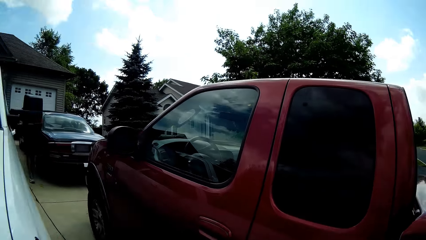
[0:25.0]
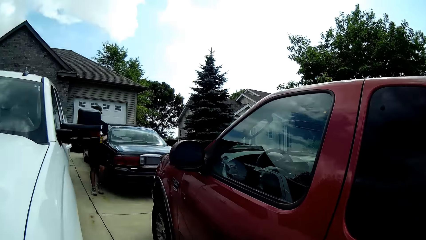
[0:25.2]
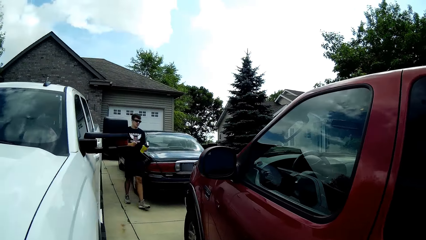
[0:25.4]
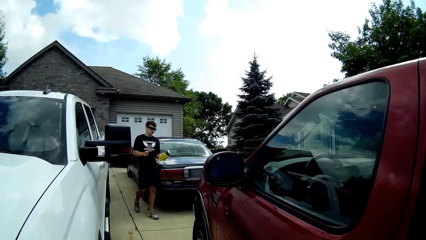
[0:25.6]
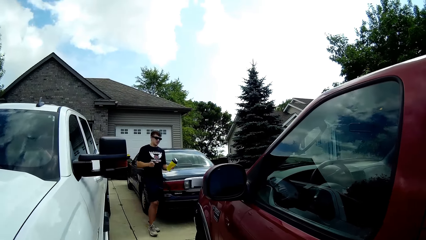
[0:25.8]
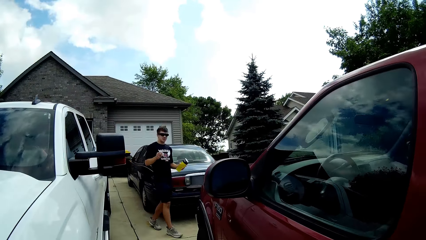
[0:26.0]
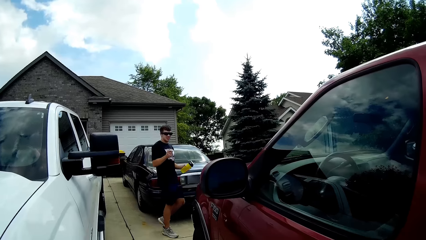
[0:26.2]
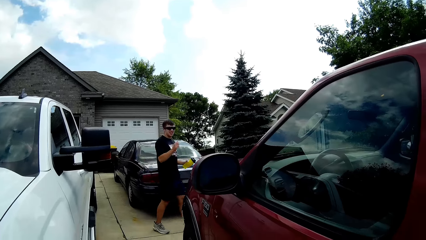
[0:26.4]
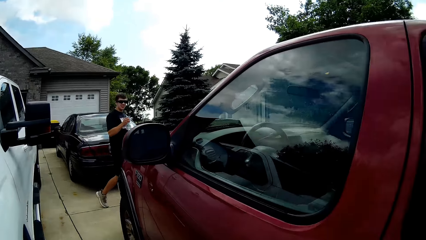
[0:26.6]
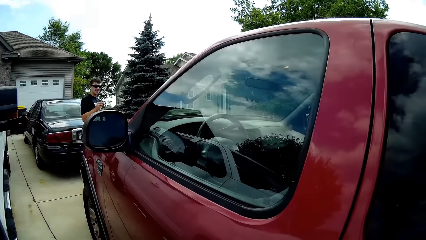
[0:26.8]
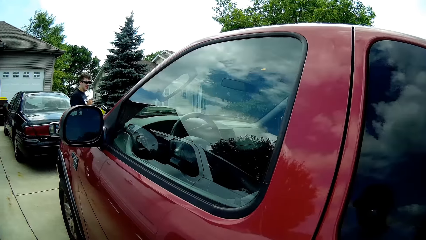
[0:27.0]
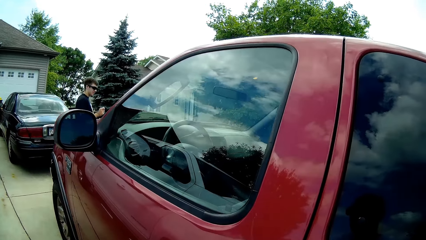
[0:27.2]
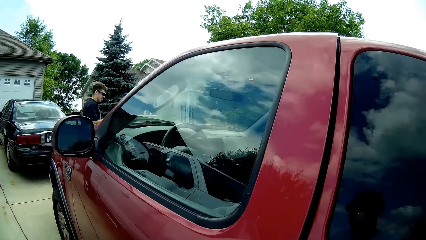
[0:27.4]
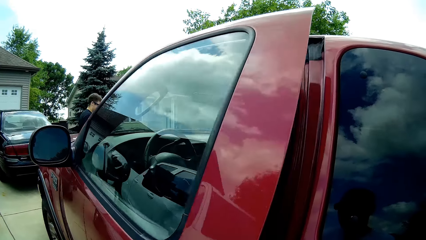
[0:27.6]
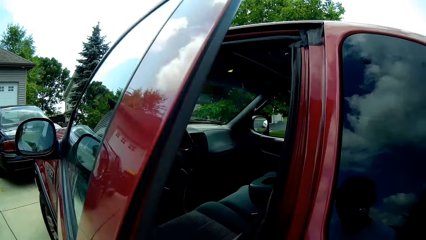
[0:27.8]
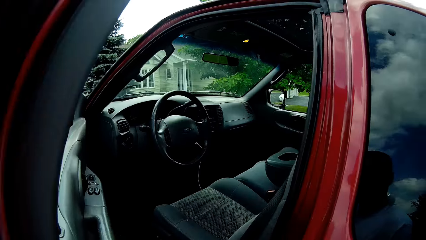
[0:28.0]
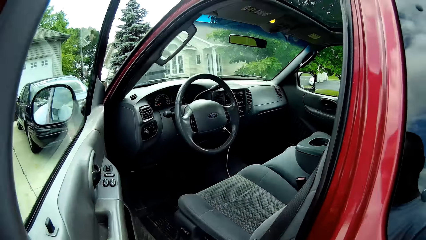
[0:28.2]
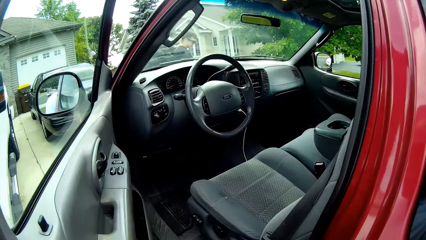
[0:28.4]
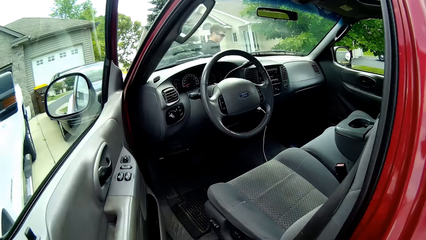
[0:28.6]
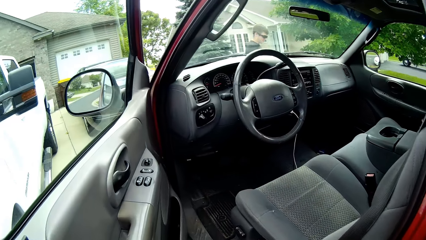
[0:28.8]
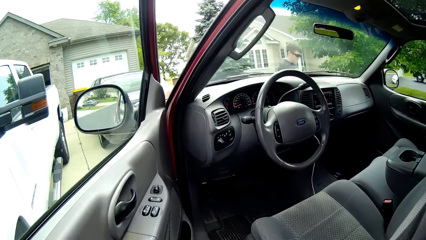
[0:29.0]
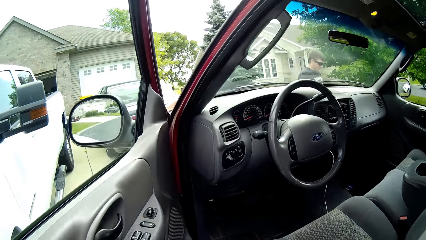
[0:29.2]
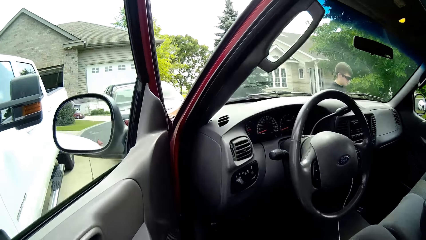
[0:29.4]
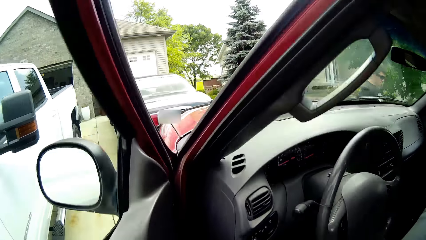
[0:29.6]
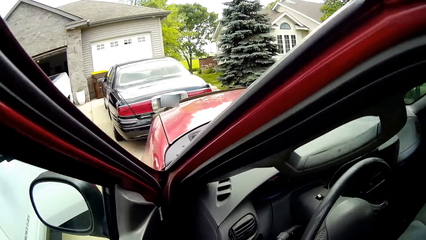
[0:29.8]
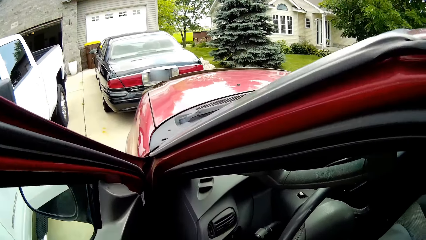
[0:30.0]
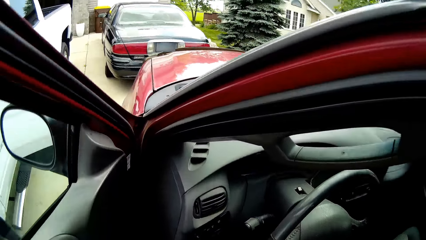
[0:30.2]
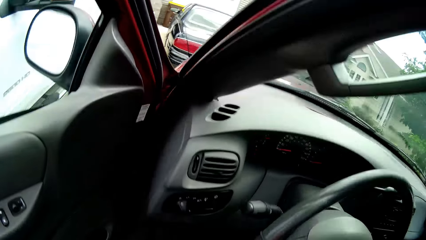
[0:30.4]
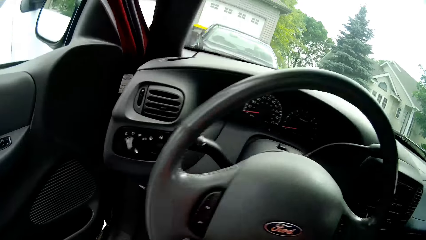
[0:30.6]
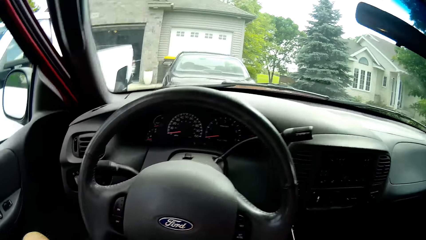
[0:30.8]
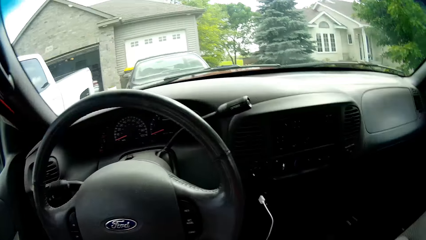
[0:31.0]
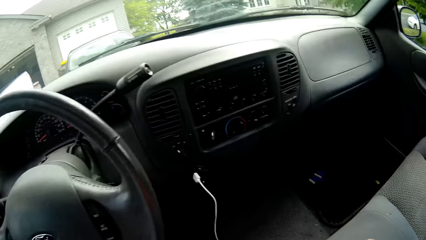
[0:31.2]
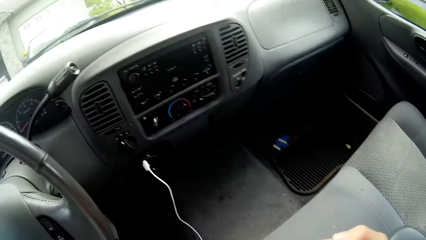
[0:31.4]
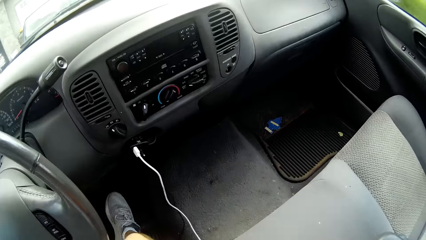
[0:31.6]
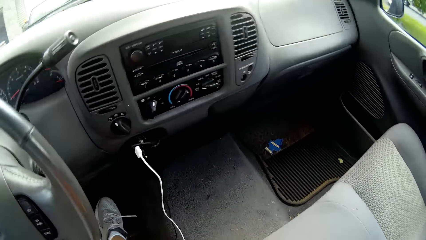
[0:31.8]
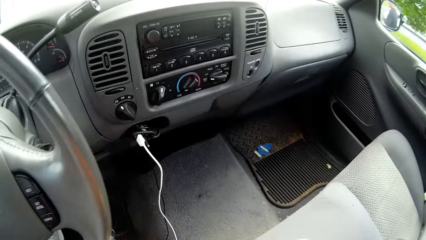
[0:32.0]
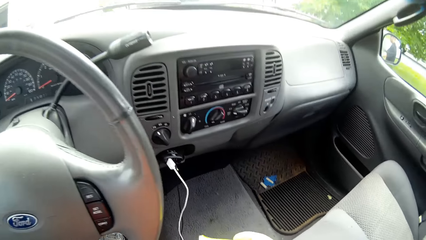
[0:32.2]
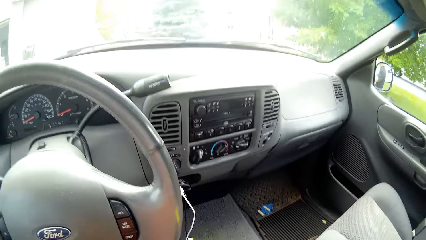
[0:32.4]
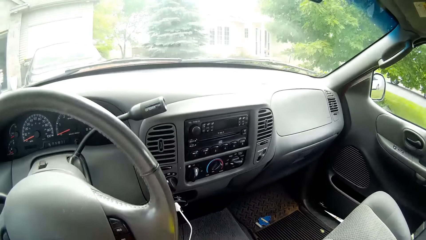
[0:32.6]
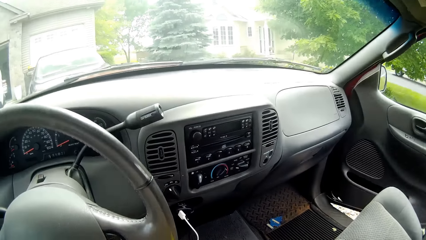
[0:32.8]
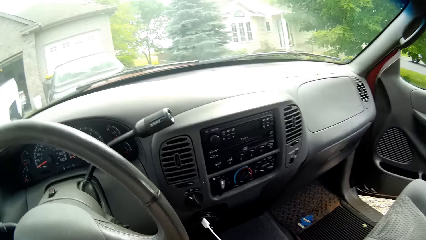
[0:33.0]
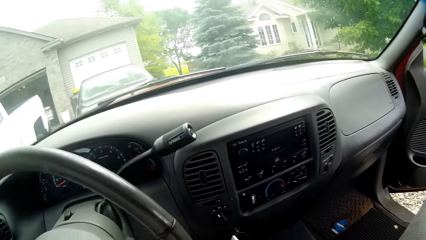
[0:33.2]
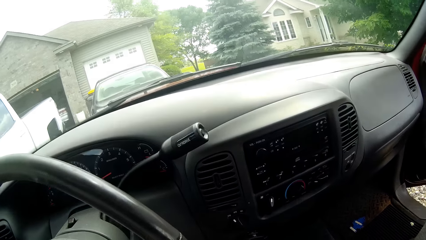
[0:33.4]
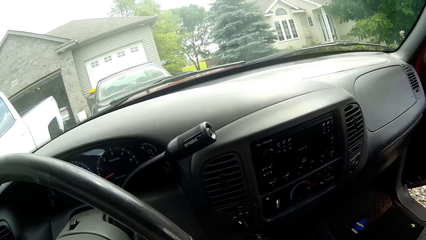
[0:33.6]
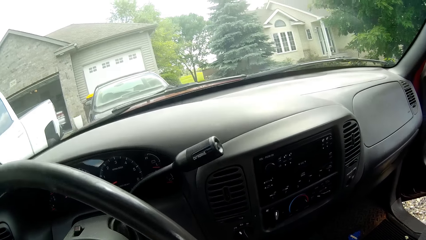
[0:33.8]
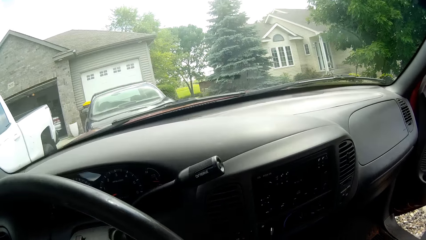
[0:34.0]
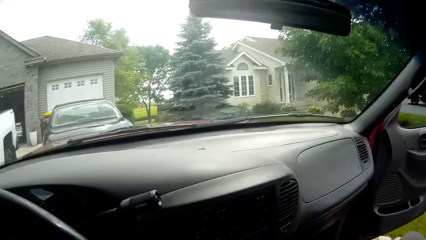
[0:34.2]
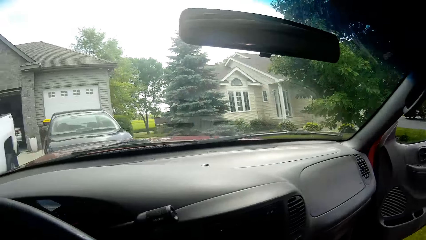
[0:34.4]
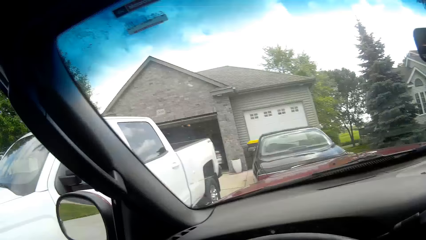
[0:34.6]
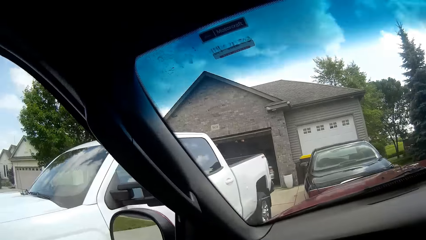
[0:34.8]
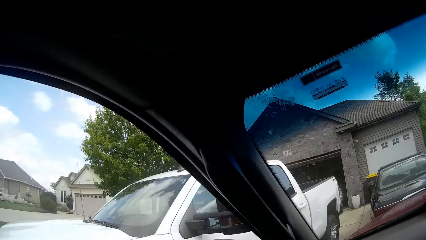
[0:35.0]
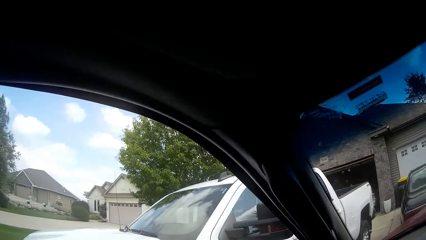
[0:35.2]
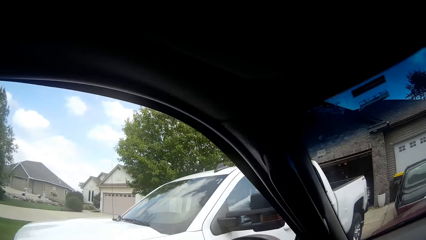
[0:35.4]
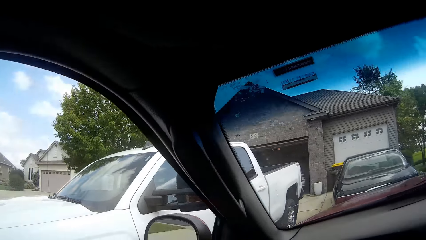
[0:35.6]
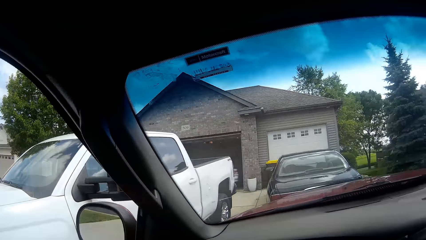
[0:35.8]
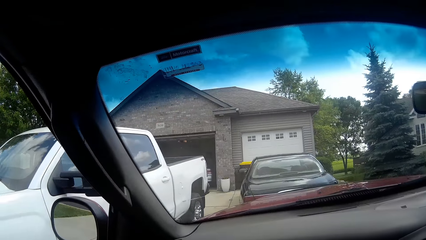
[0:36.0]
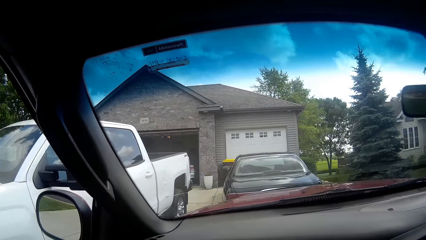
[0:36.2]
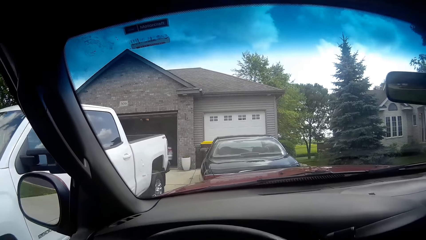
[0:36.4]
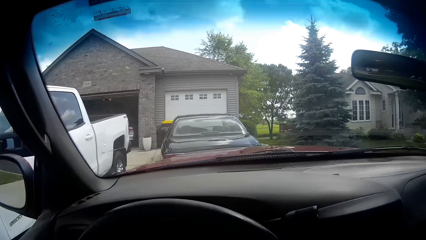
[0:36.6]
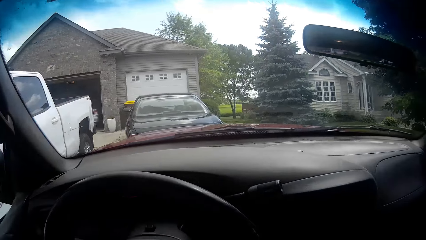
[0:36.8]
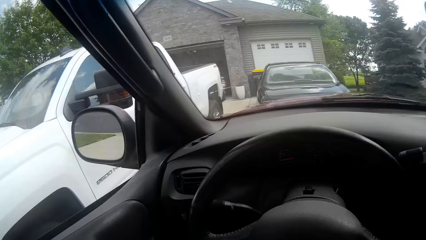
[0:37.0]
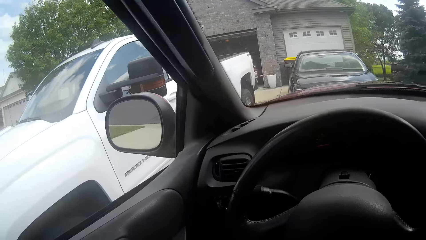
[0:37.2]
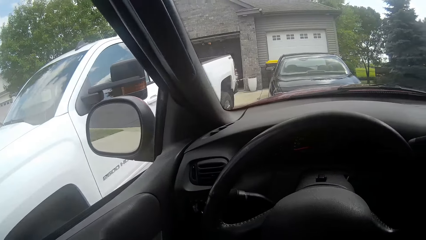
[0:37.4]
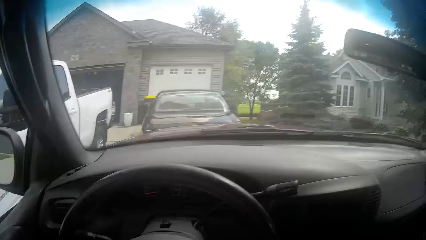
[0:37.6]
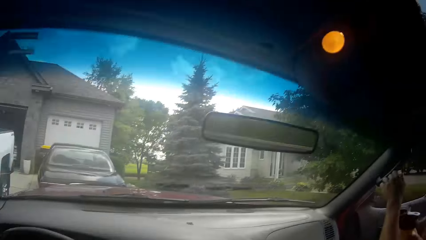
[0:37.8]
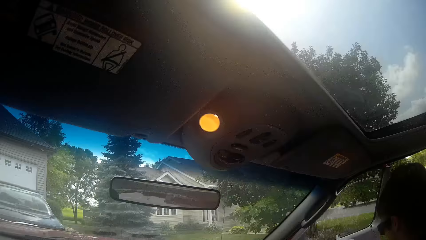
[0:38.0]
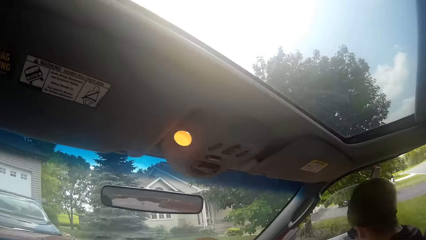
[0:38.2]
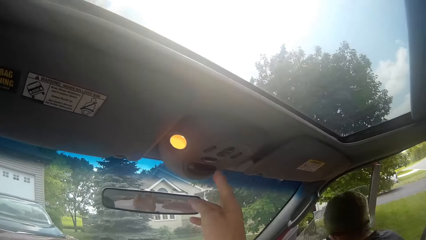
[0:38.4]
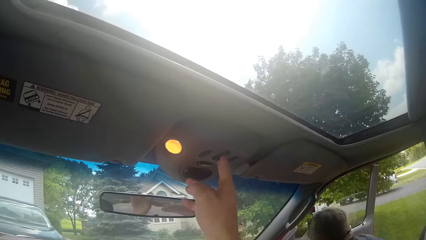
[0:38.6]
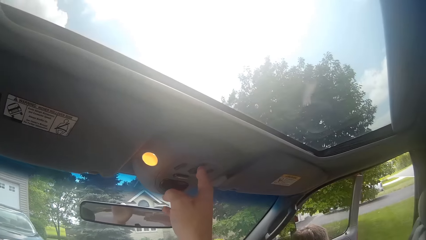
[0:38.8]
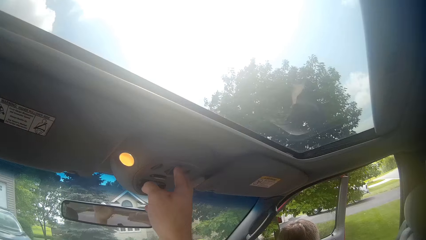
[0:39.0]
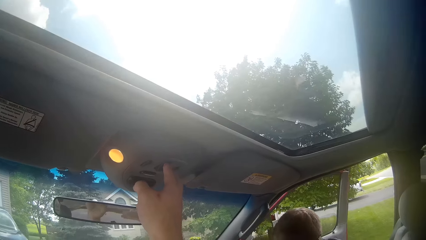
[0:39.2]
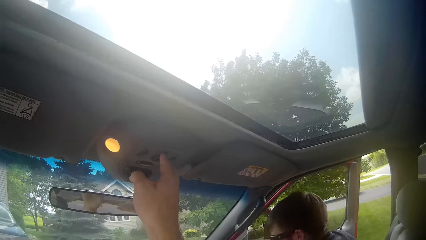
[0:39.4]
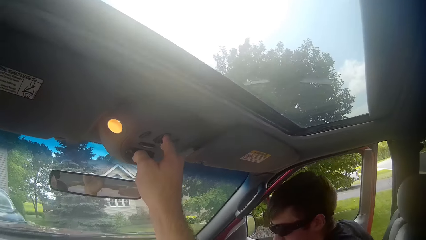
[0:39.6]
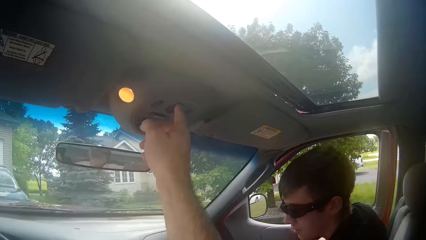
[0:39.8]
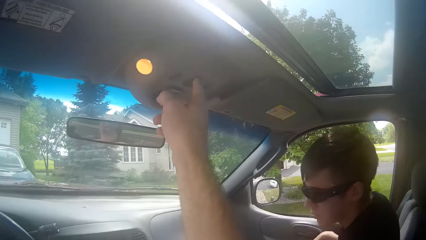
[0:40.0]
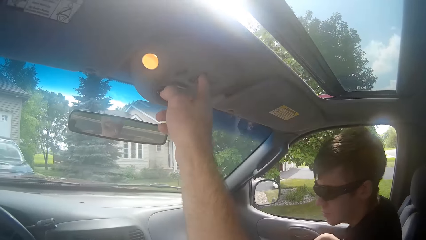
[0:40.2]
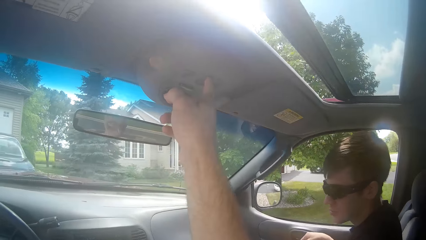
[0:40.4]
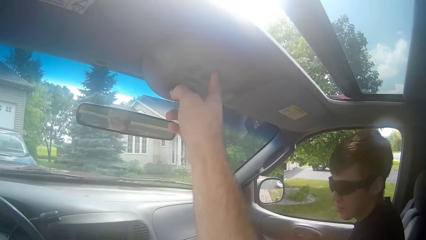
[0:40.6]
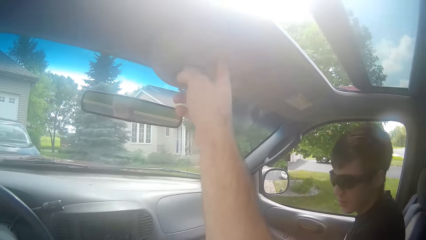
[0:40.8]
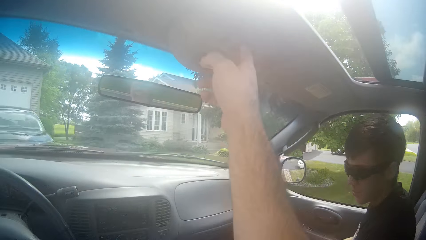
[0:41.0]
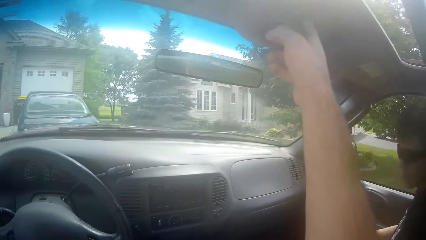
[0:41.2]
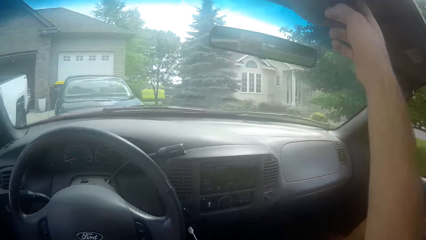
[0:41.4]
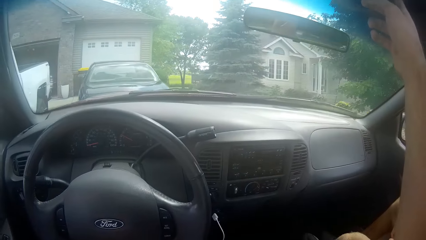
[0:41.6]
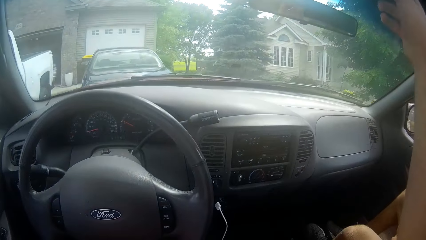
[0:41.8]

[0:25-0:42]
A man walks towards a car. The camera wearer opens the car door. They sit inside the vehicle. The man opens the car door and sits inside the car. The camera wearer presses a sunroof button to open the sunroof. The man closes the car door.
